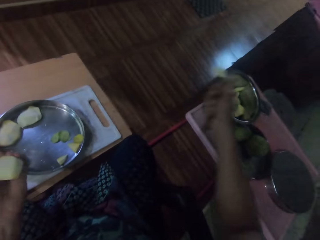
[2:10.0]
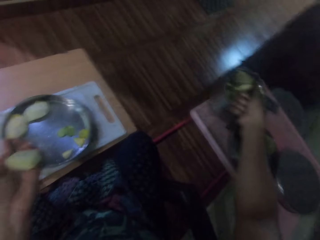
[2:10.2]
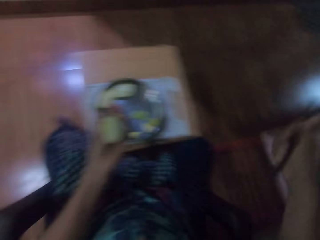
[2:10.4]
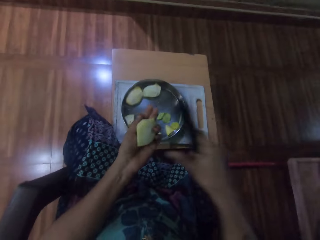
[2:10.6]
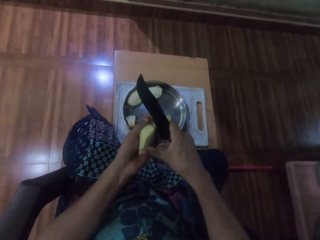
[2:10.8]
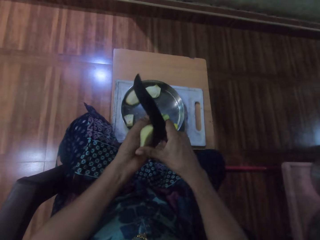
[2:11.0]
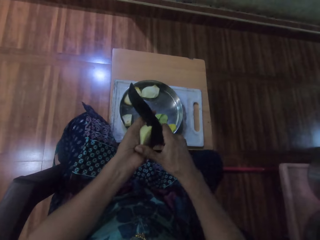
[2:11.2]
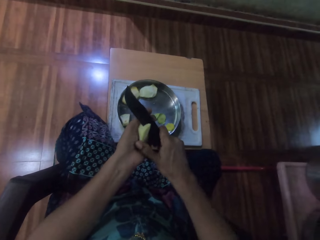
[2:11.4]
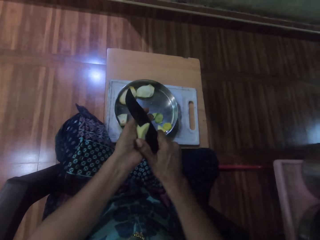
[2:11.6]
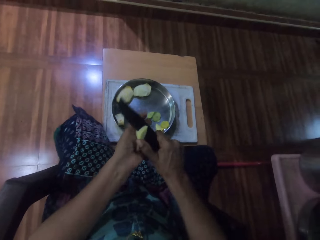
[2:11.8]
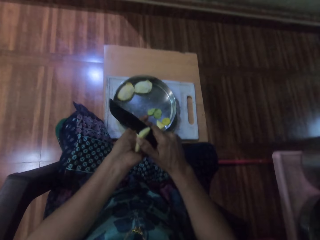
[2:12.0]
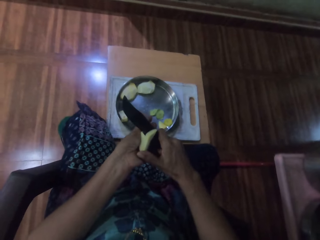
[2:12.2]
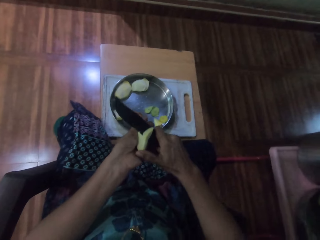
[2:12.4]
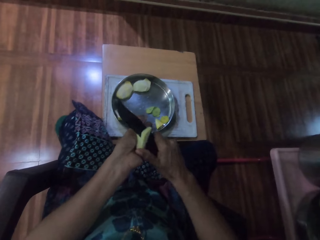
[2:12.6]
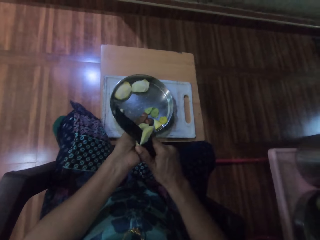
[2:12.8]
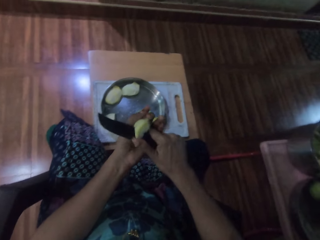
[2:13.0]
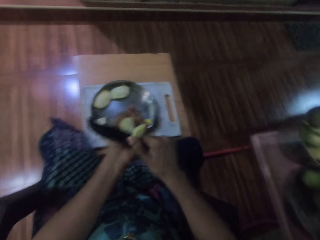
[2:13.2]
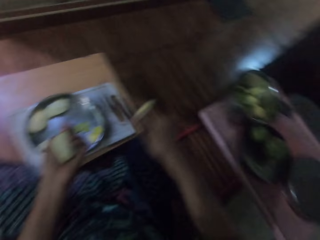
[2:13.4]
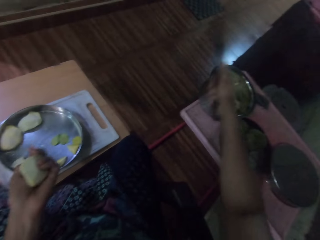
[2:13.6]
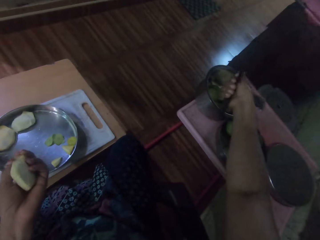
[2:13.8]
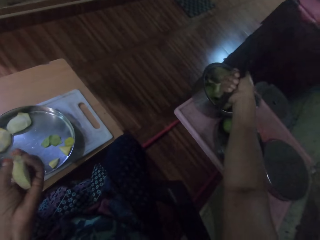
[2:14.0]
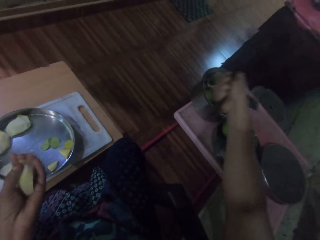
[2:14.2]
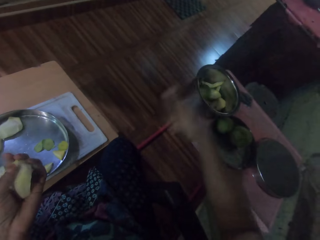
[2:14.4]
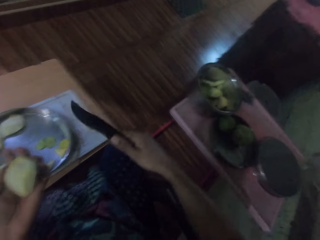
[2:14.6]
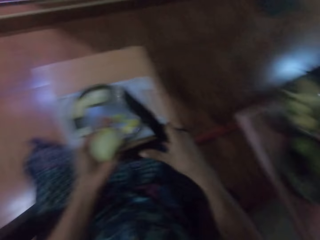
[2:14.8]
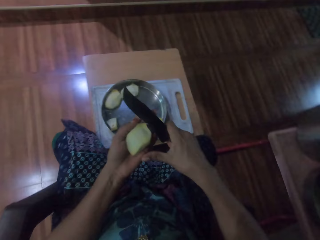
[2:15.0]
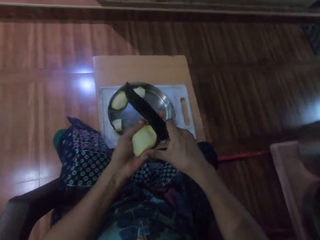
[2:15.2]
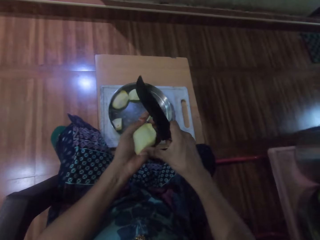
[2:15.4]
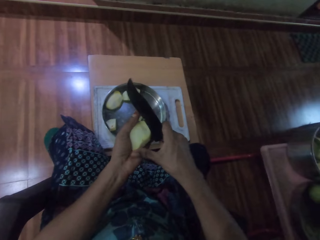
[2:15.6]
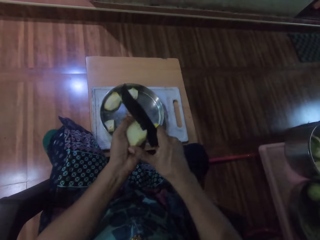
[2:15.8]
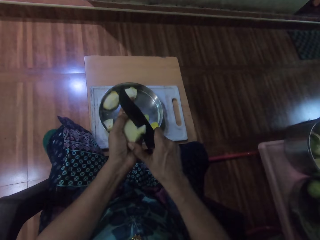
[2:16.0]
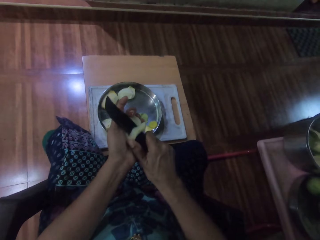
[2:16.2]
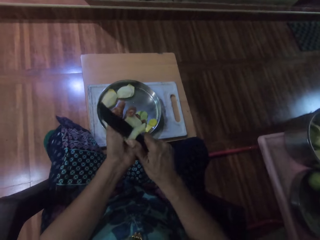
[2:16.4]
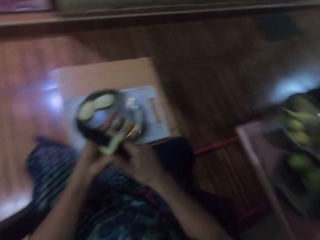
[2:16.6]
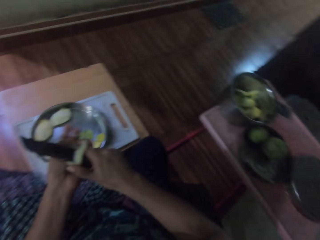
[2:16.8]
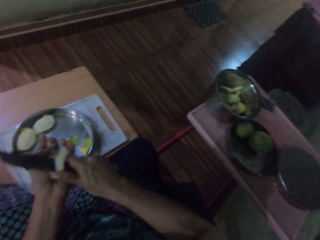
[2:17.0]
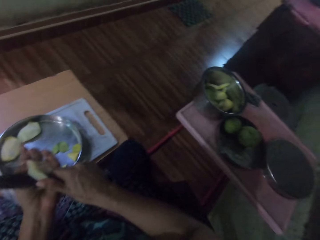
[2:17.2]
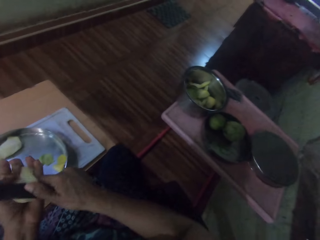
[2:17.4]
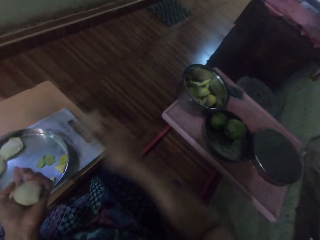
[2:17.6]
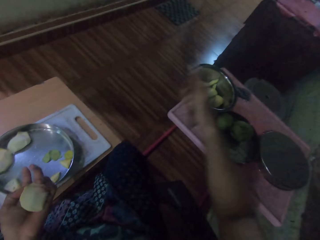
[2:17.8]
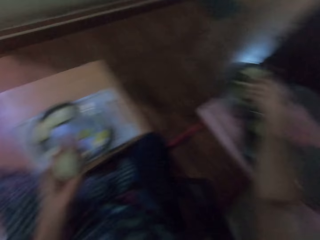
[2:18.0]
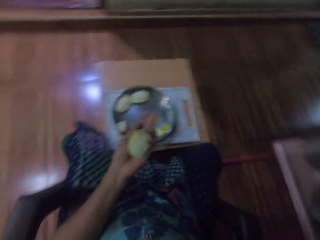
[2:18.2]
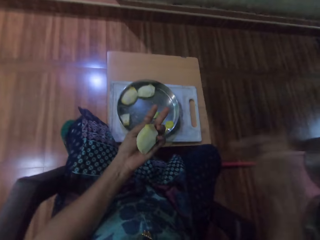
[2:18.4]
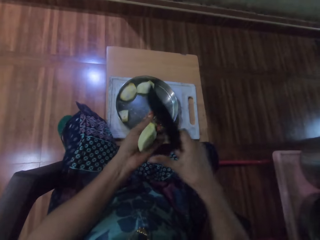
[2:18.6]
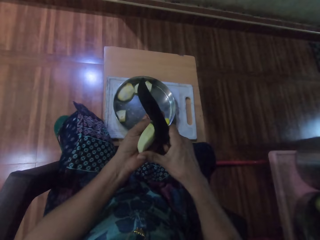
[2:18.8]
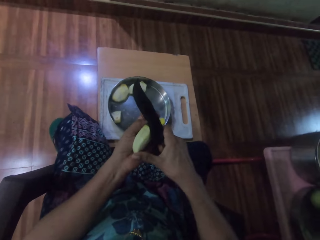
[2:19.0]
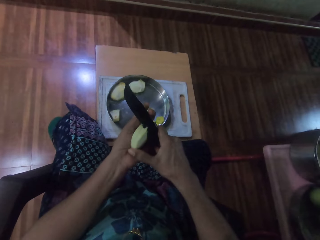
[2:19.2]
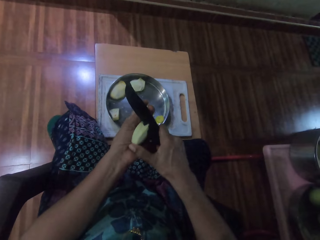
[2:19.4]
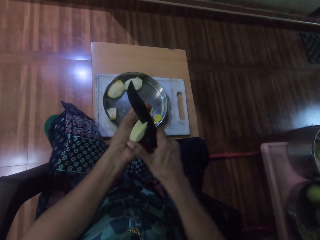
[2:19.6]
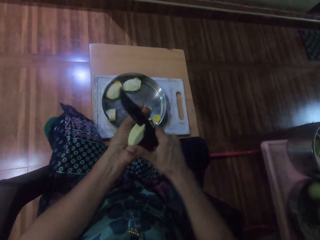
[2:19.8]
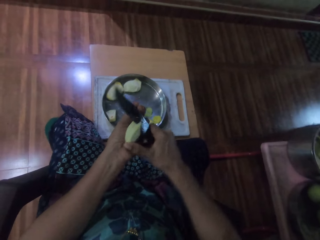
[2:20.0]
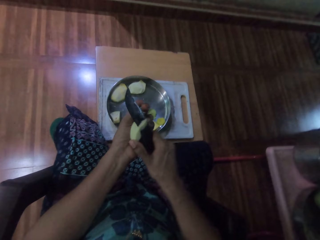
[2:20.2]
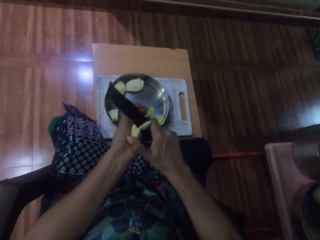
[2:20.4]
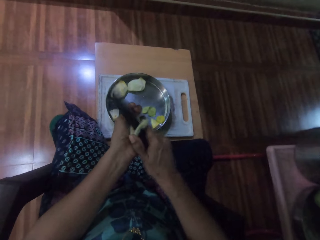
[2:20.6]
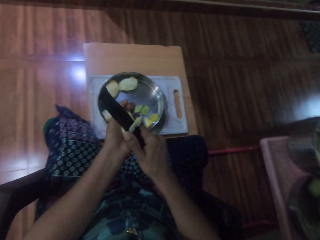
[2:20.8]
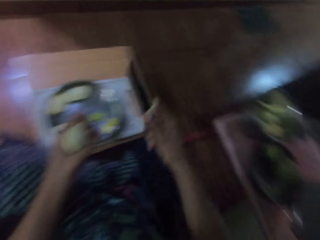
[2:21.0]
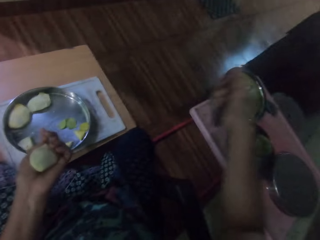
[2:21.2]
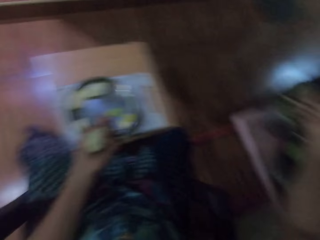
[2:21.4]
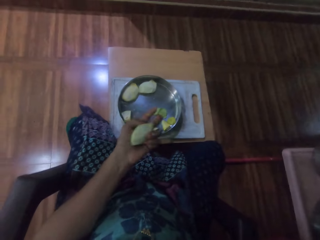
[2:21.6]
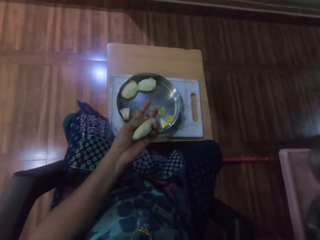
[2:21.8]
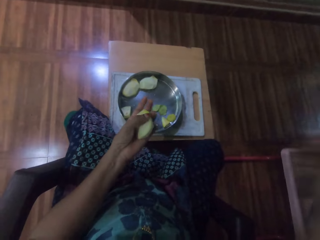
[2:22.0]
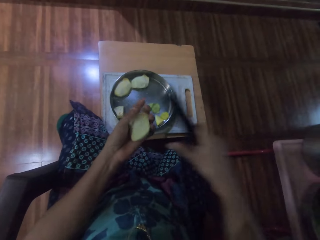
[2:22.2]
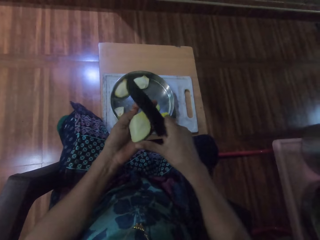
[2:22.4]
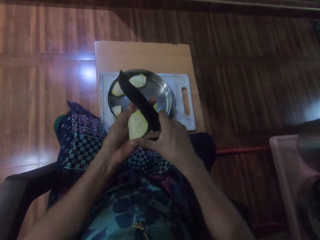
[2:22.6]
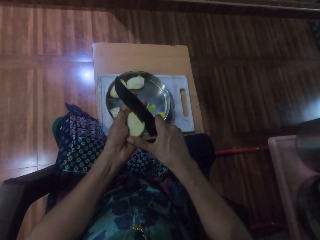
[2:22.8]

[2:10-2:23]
The camera wearer puts a piece of mango in the bowl. They cut the mango with the knife. They put a piece of mango in the bowl. They cut the mango with the knife. They put a piece of mango in the bowl. They cut the mango with the knife. They put a piece of mango in the bowl.

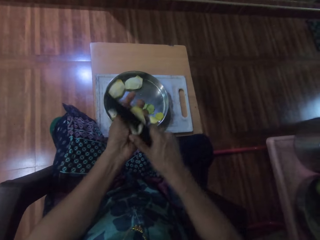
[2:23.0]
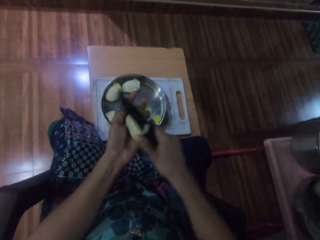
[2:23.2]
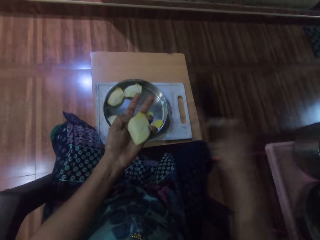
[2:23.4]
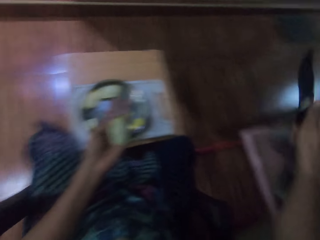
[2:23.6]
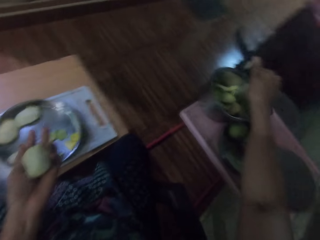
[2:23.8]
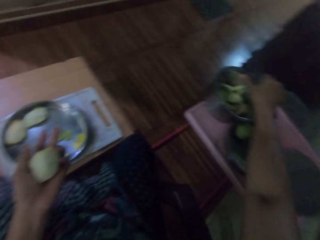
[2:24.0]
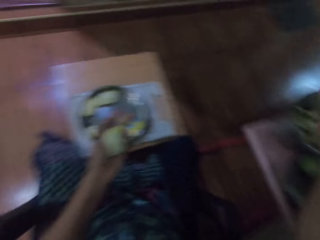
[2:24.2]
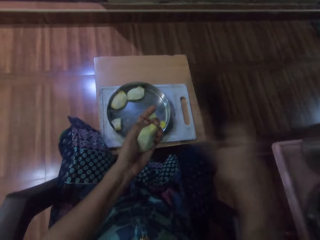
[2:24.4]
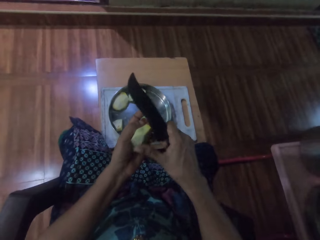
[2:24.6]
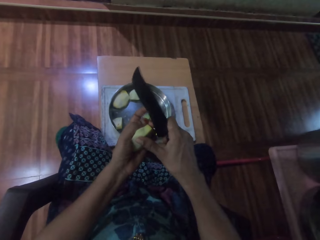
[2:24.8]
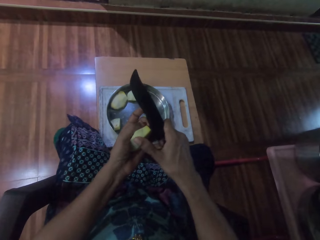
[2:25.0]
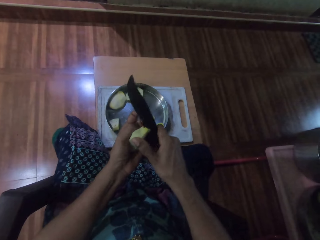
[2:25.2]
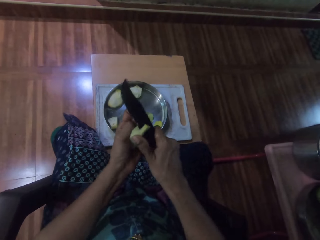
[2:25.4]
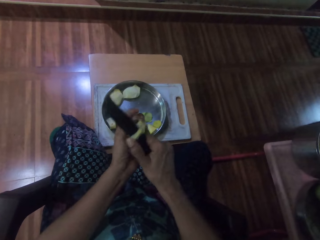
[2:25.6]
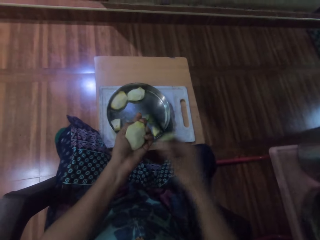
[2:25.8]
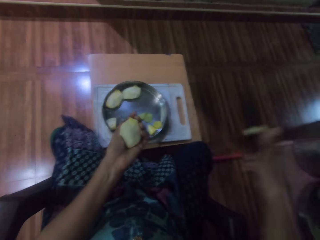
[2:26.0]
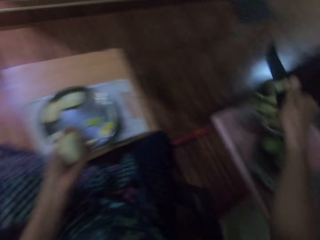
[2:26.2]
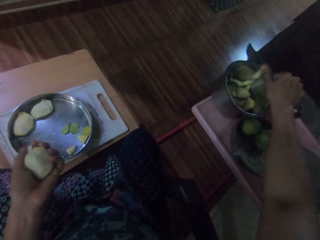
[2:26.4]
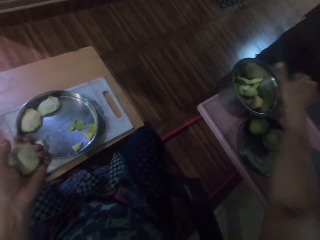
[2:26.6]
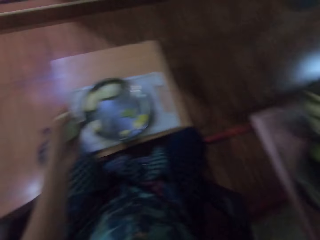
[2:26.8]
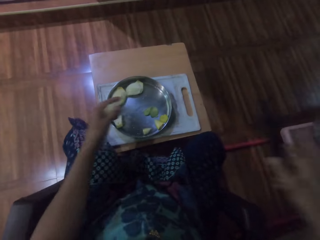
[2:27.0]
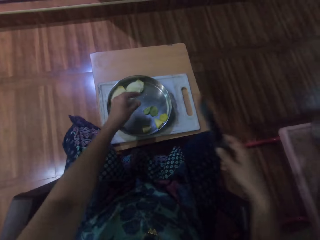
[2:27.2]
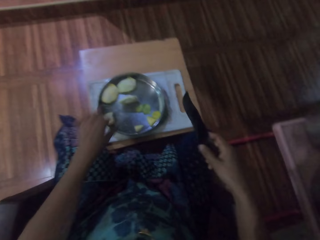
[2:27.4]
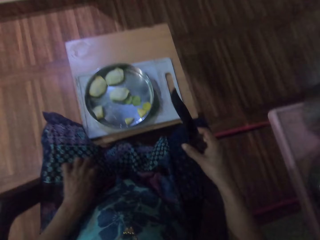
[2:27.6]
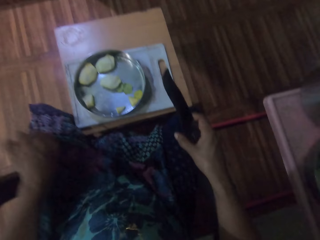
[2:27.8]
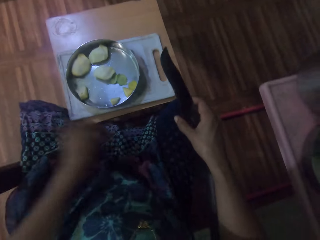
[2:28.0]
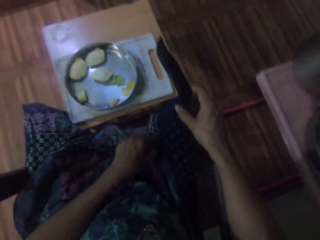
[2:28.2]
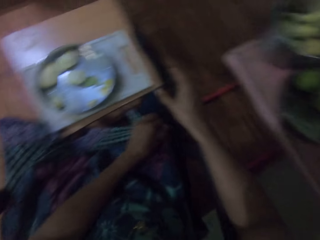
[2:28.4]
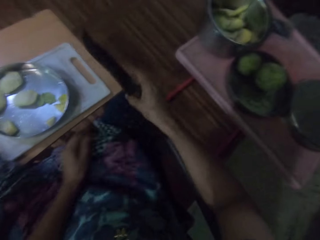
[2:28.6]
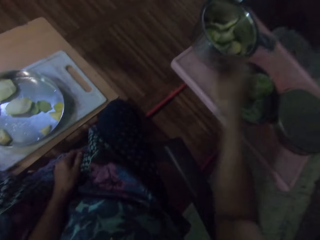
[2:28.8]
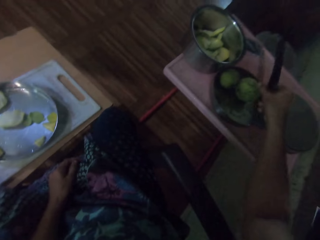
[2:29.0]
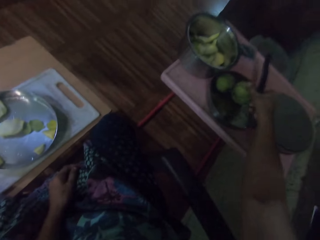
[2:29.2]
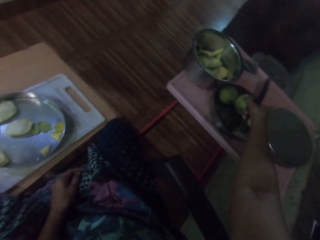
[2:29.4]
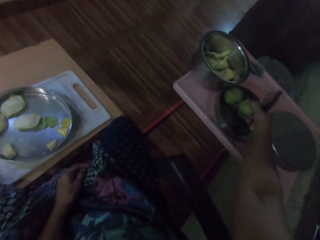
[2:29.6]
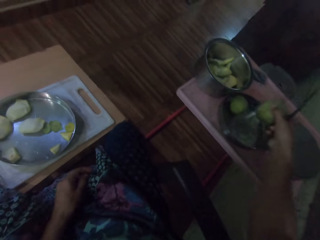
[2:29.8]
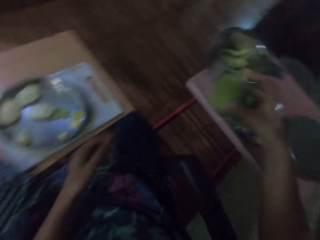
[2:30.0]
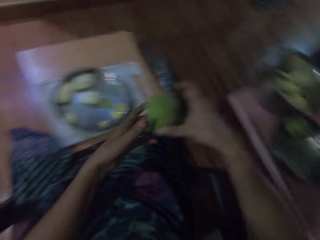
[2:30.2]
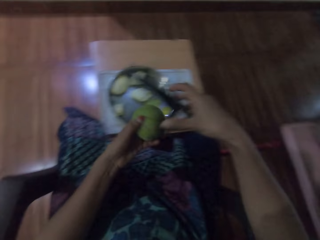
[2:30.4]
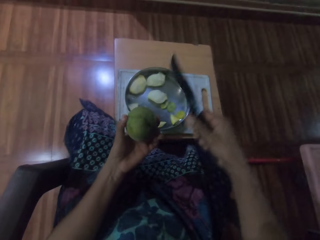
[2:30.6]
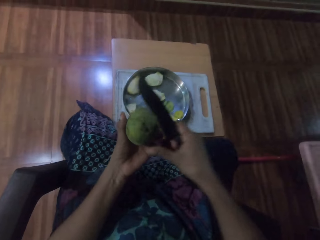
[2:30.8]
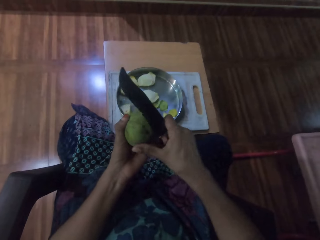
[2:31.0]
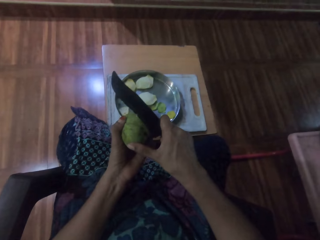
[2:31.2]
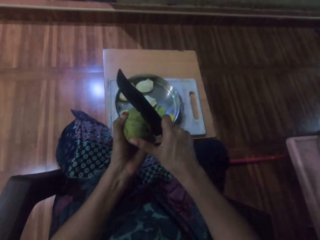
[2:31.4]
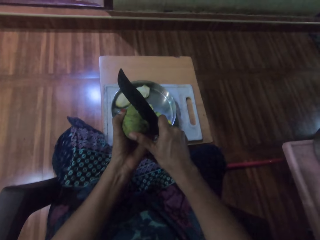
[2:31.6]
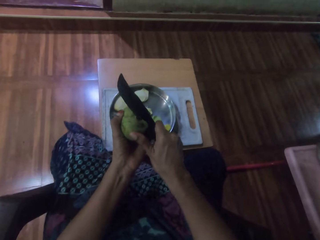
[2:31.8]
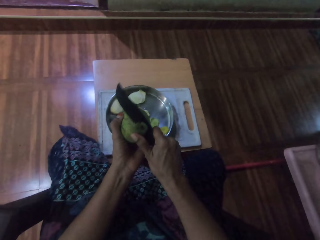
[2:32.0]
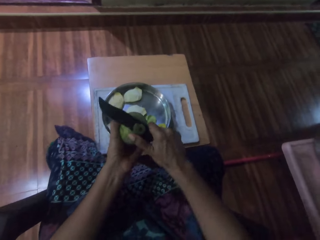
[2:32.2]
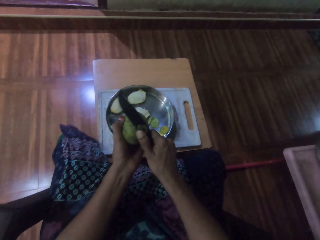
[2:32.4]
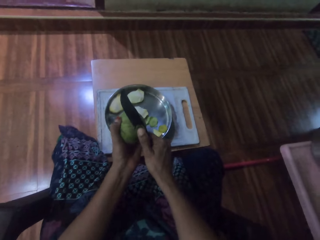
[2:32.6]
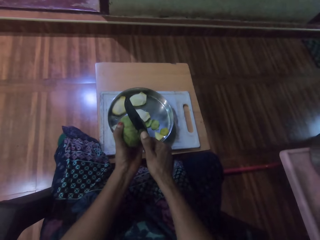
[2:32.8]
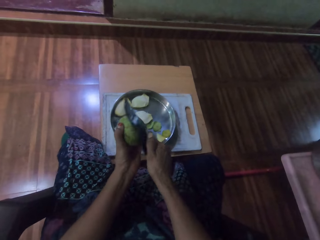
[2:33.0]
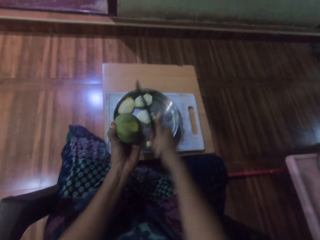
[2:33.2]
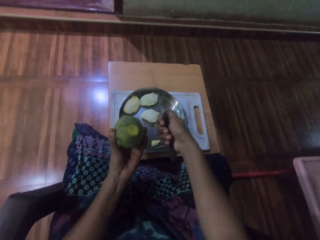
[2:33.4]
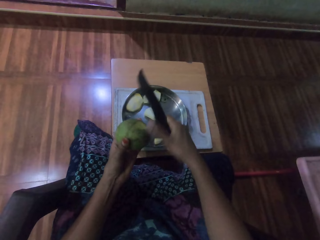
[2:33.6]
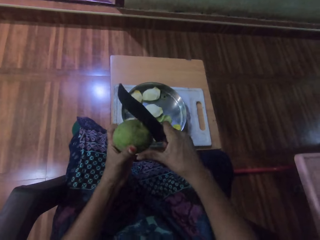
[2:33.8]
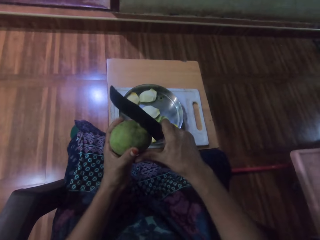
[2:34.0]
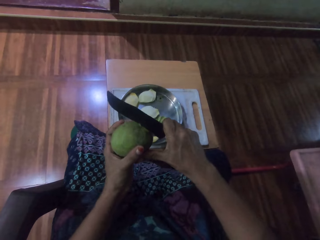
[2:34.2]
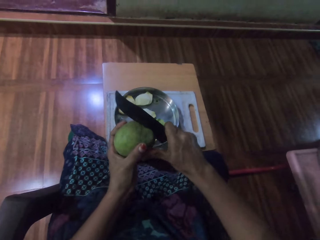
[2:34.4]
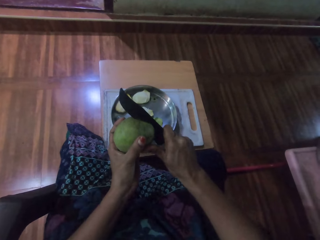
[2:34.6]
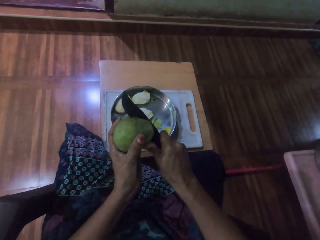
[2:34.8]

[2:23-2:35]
The camera wearer cuts the mango with the knife. They put fruit in the plate. They cut the fruit. They put a piece of mango in the bowl. They put the seed in the tray. They pull the cloth. They pick up the mango. They cut the mango with the knife.
